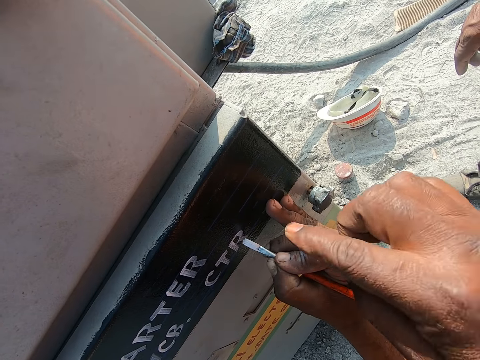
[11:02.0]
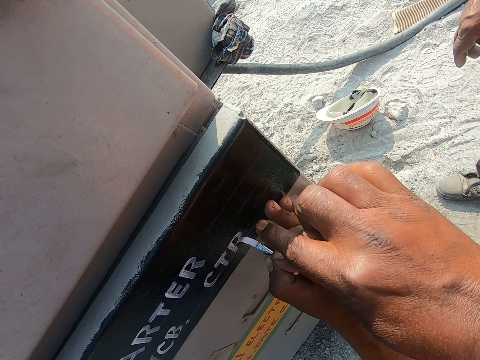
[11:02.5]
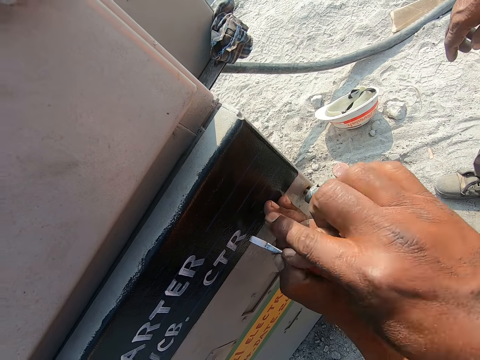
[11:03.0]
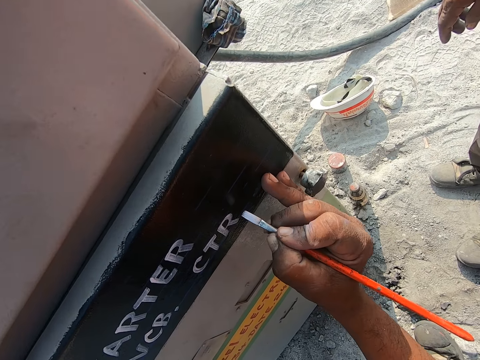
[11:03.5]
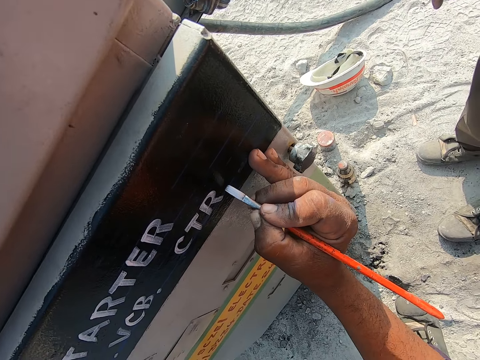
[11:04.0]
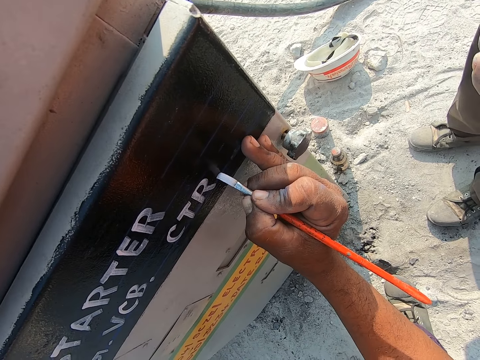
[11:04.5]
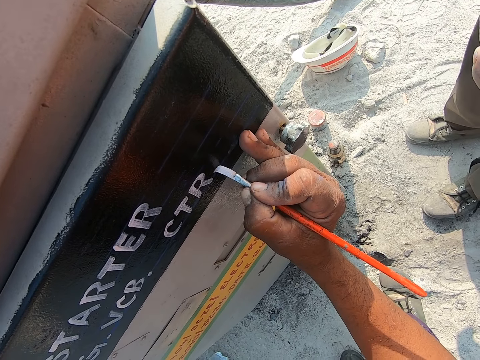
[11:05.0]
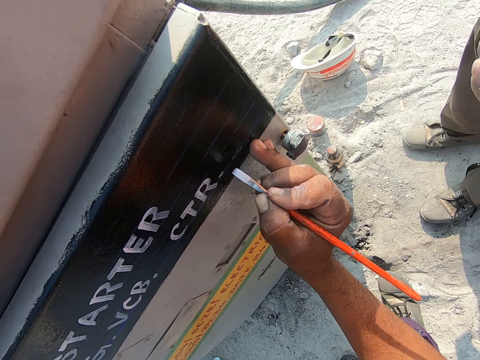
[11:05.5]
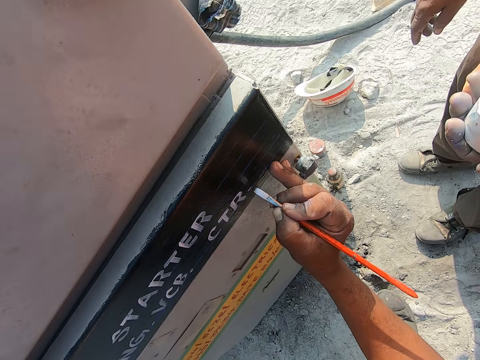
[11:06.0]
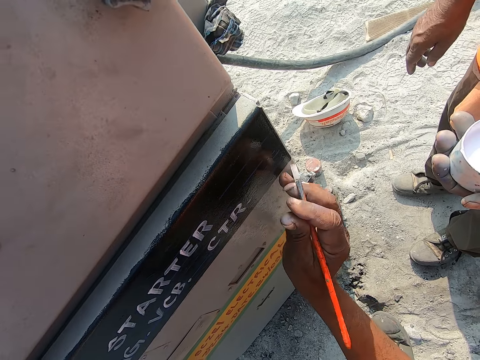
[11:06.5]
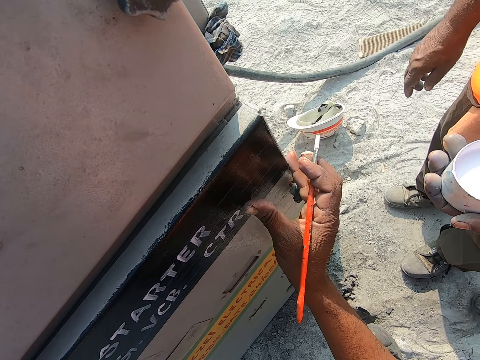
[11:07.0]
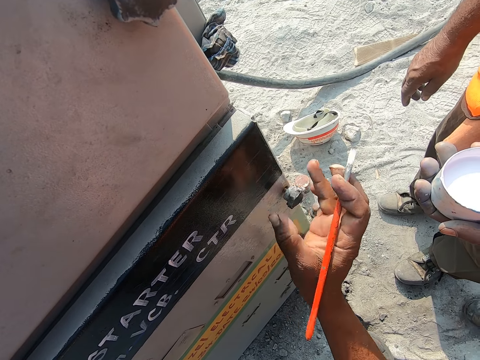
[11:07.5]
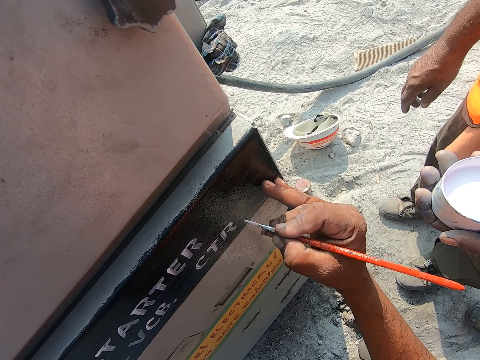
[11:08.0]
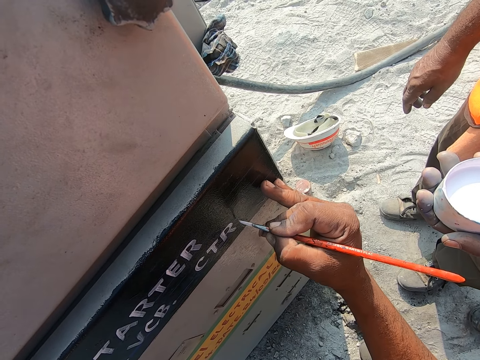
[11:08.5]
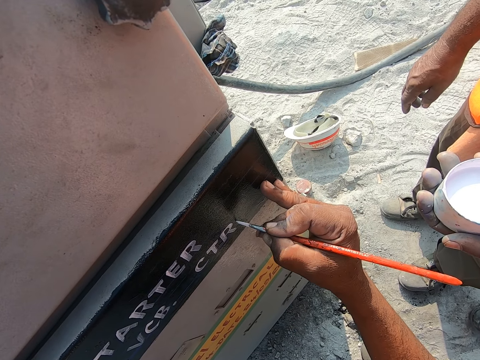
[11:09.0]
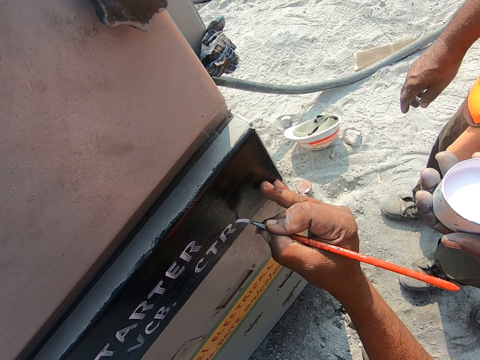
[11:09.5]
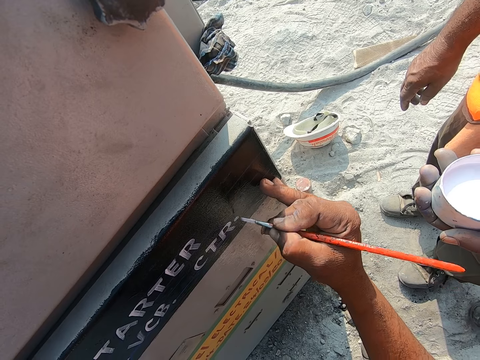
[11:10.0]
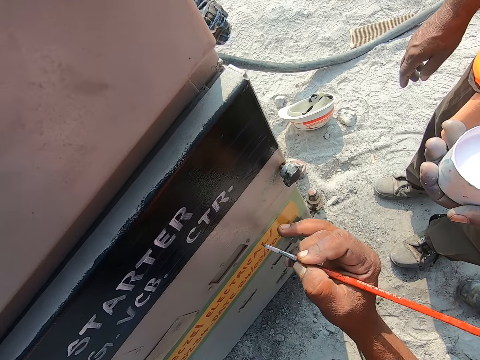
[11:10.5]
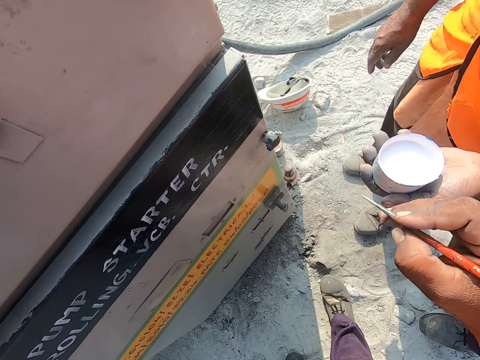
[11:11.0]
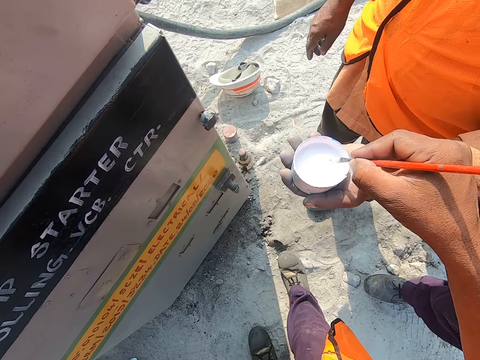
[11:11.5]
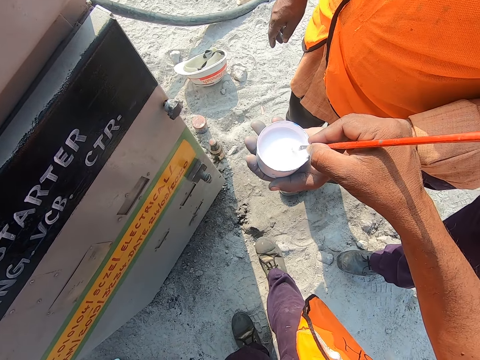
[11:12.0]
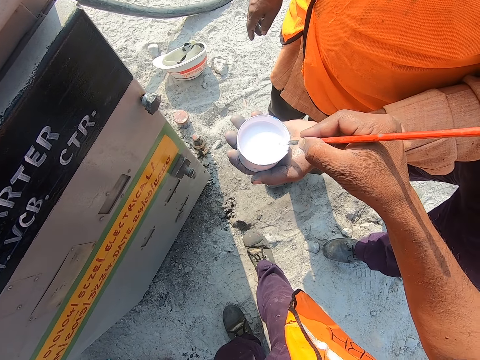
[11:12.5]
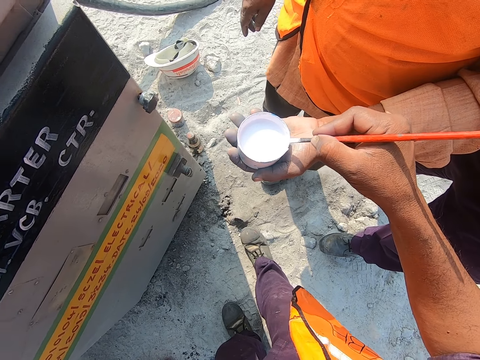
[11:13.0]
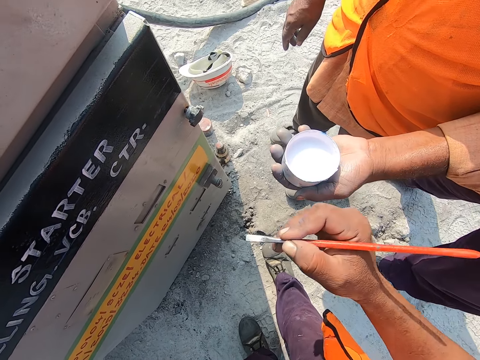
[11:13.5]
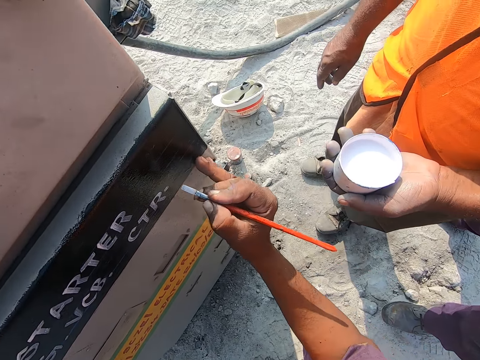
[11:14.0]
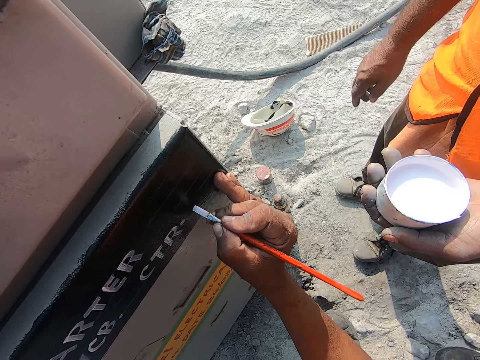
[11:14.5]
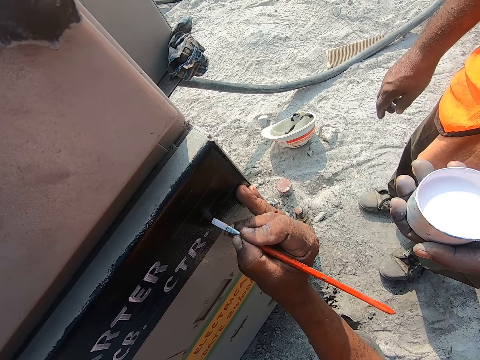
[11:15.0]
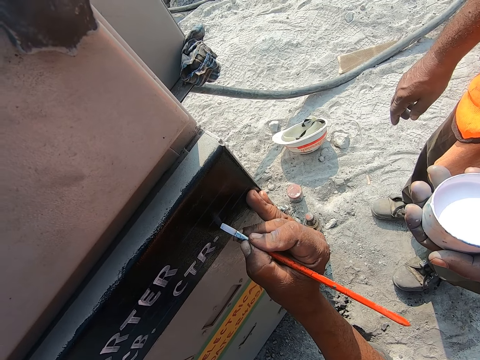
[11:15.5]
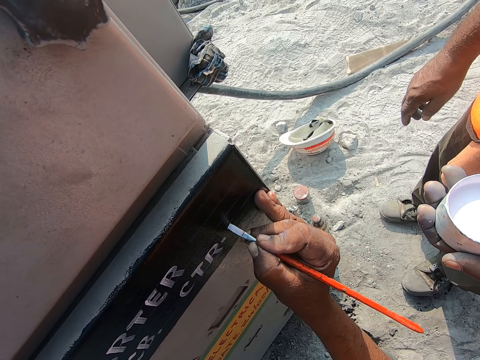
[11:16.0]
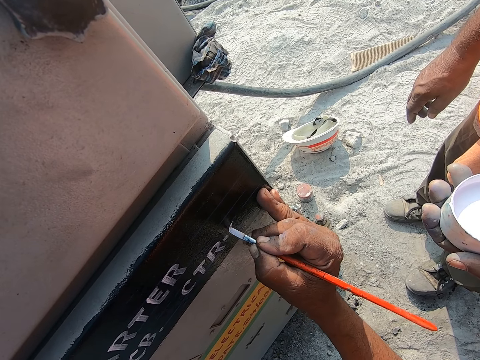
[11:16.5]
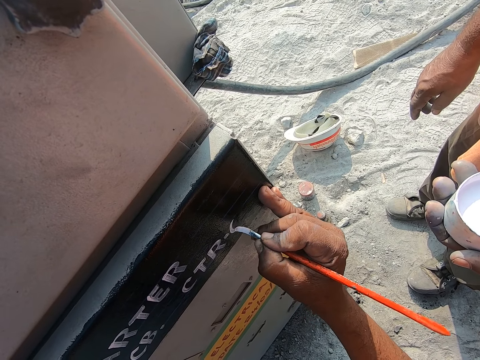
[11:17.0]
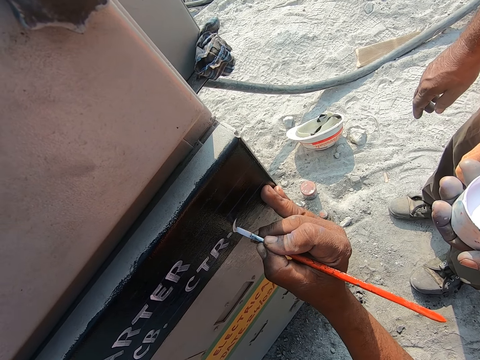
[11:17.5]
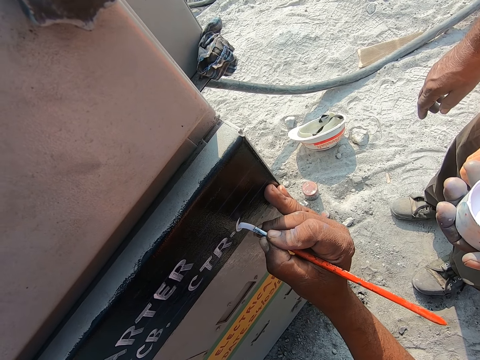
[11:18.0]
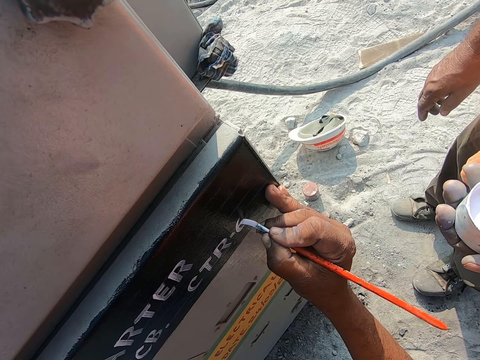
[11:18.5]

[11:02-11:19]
A man points at the gasoline pump with his right hand. The camera wearer writes with the paint brush. He wipes the paint on the gasoline pump with his right thumb. He writes on the gasoline pump with the paint brush. Another man passes the paint to the camera wearer. The camera wearer dips the paint brush into the paint in the container. He wipes the paint brush on the paint container. He writes on the gasoline pump with the paint brush.

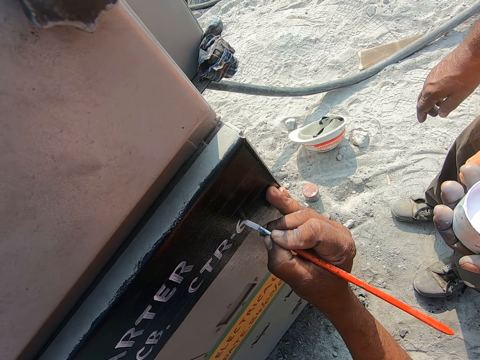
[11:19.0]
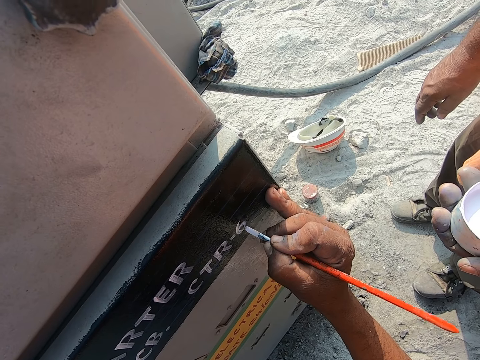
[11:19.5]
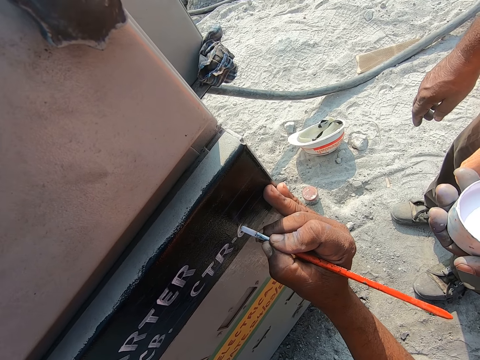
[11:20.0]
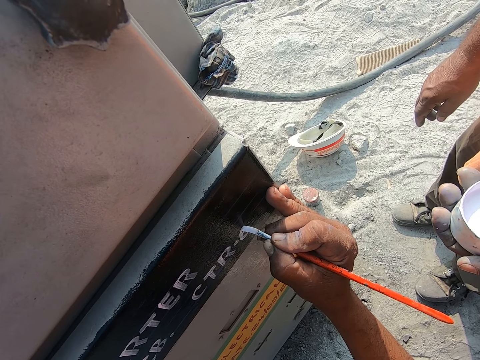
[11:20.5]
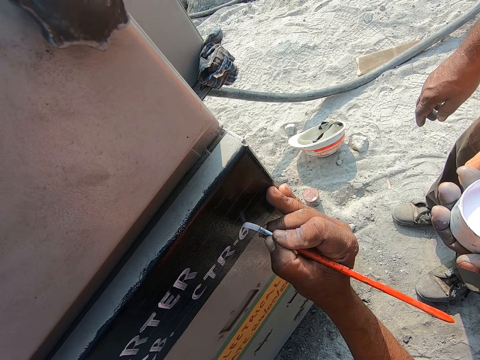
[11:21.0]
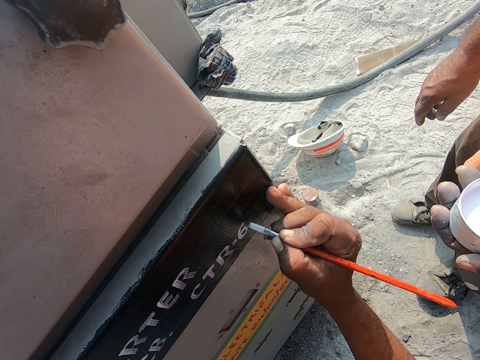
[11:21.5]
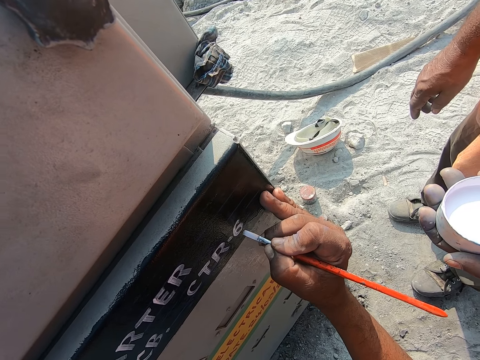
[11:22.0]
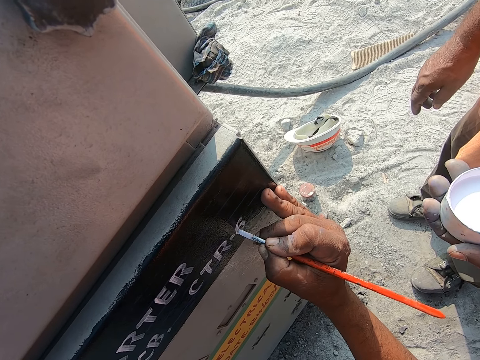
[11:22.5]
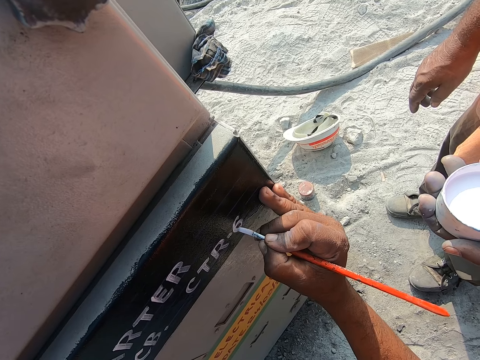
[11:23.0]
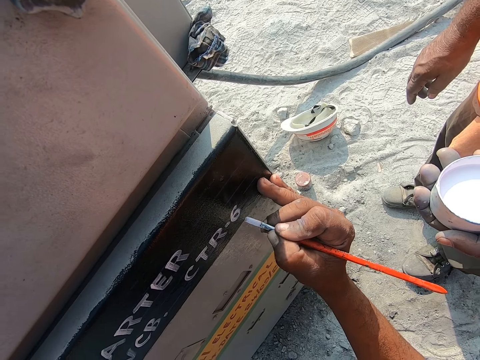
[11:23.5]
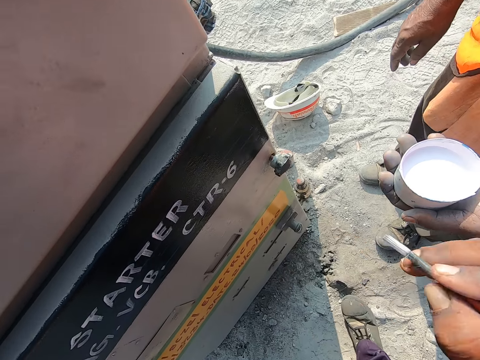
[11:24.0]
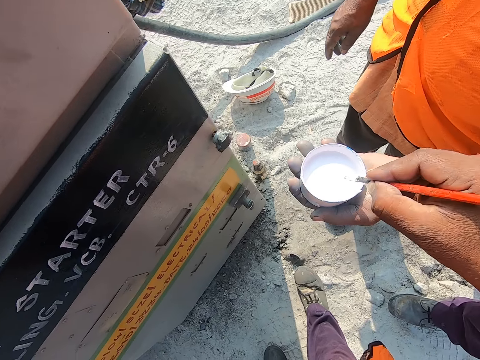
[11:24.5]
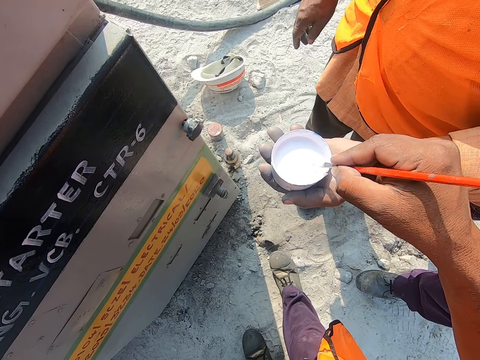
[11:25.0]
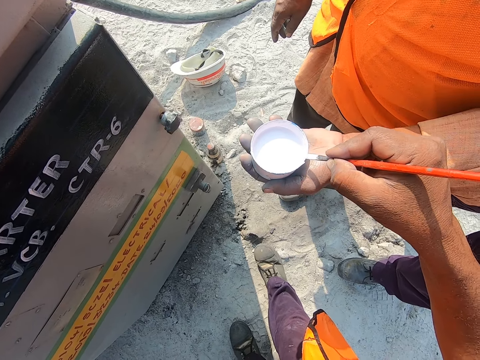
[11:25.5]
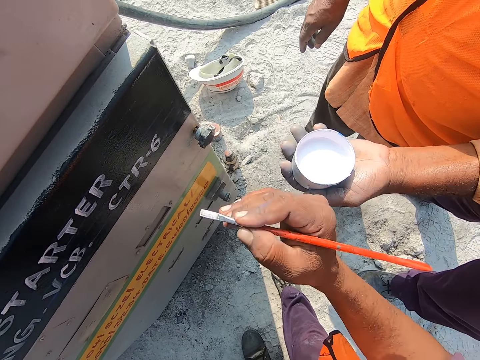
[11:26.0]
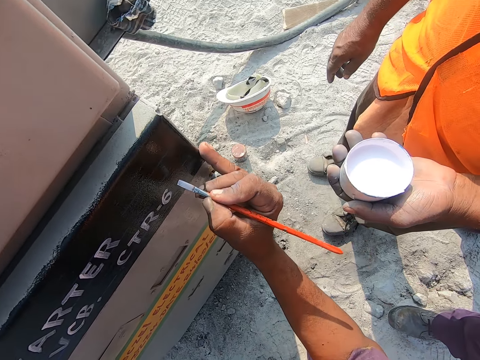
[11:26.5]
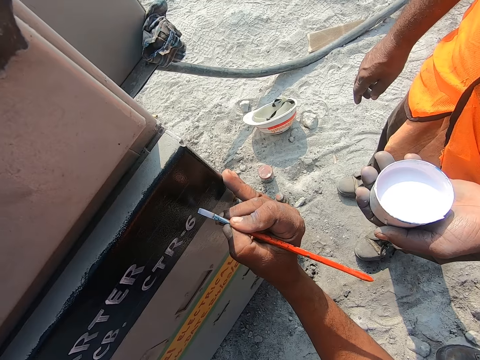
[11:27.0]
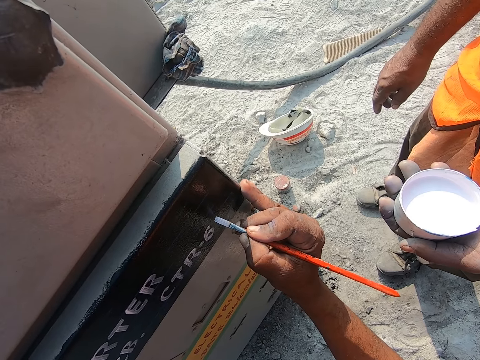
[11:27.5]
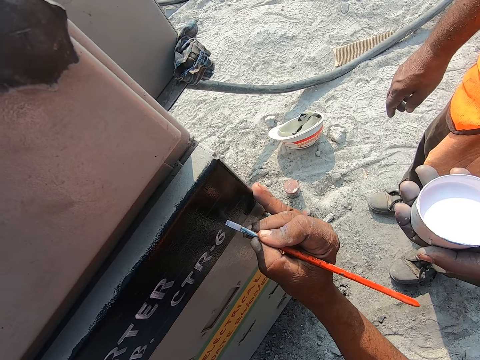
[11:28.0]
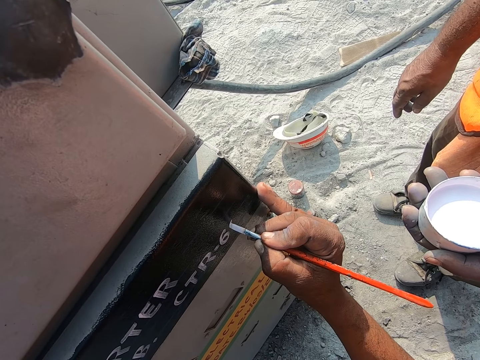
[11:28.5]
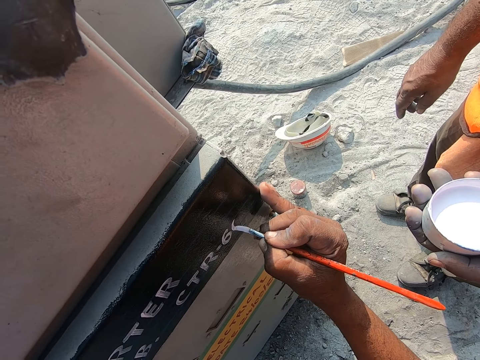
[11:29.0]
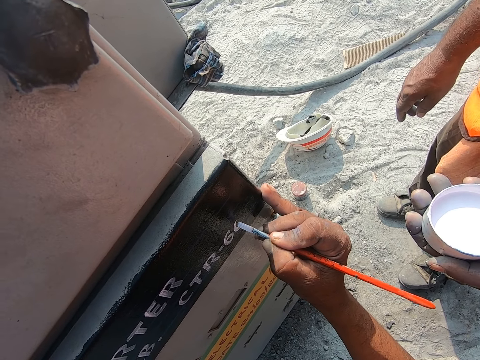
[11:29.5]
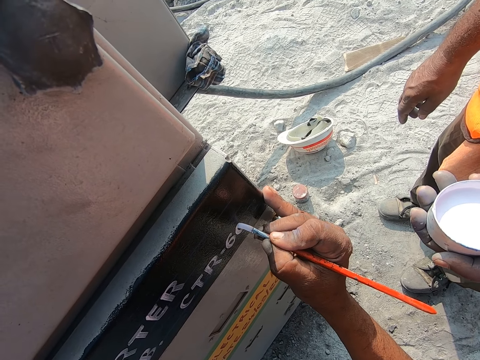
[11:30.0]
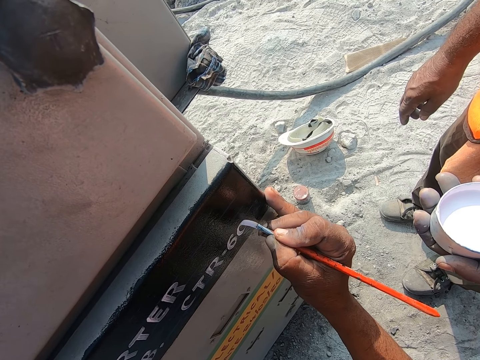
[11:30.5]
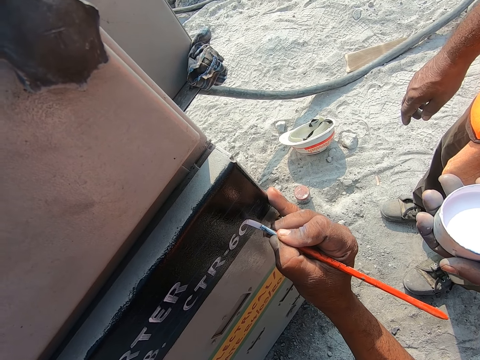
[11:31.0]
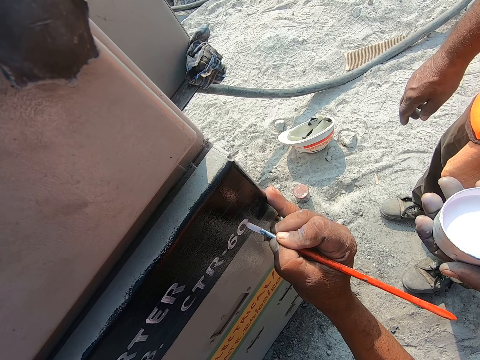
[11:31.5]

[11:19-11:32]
A man passes the paint to the camera wearer. The camera wearer dips the paint brush into the paint in the container. They wipe the paint brush on the paint container. They write on the gasoline pump with the paint brush.
